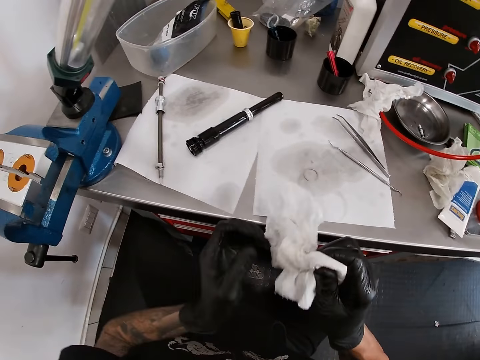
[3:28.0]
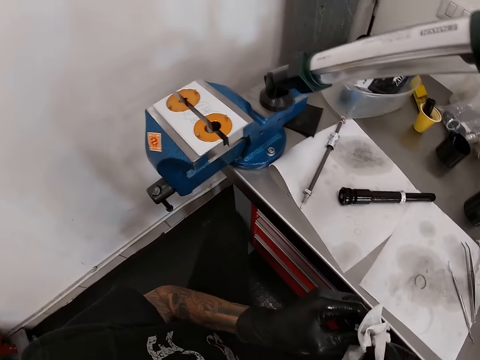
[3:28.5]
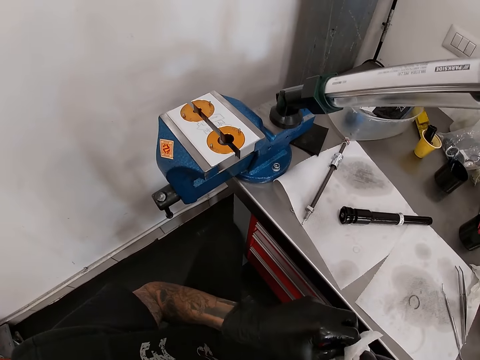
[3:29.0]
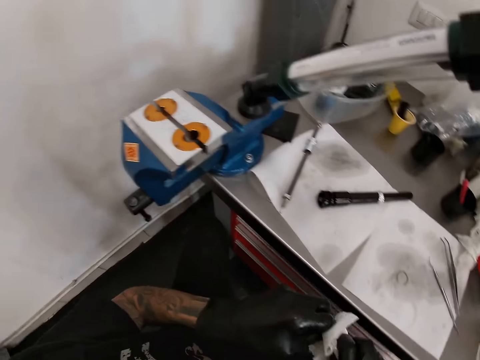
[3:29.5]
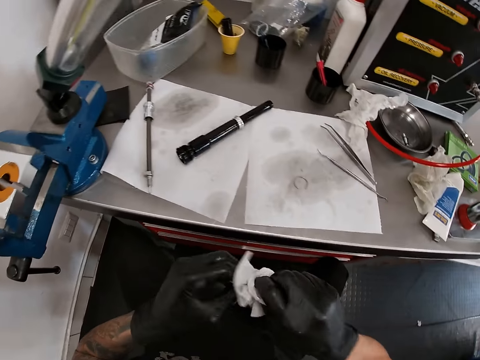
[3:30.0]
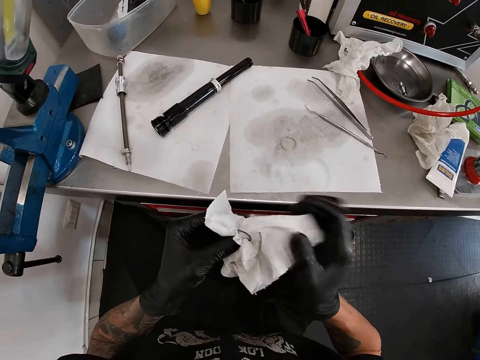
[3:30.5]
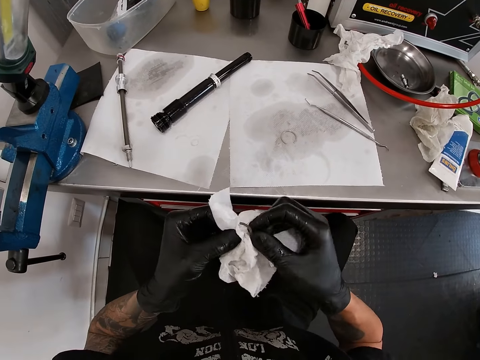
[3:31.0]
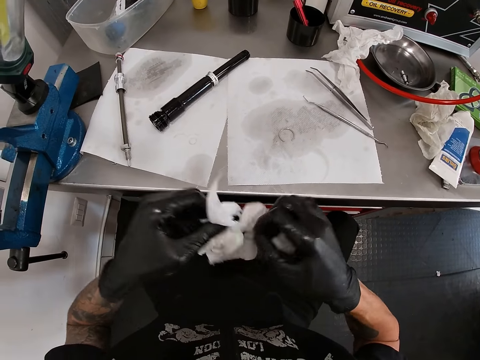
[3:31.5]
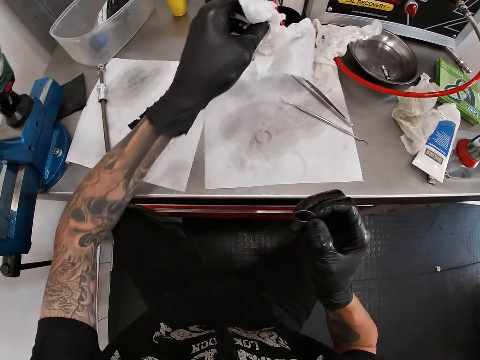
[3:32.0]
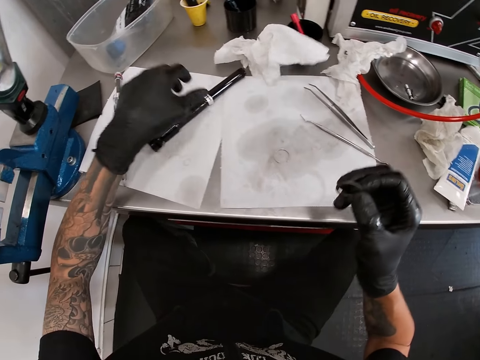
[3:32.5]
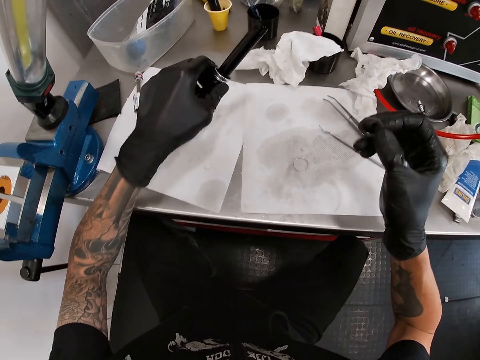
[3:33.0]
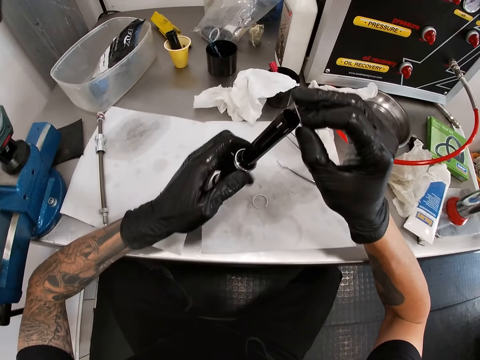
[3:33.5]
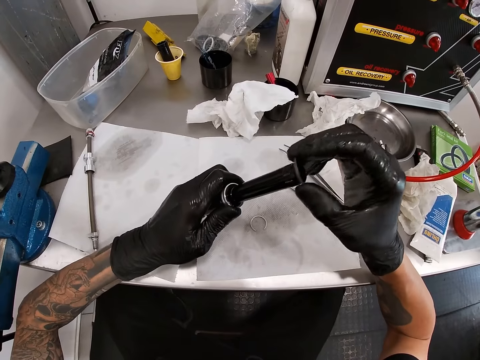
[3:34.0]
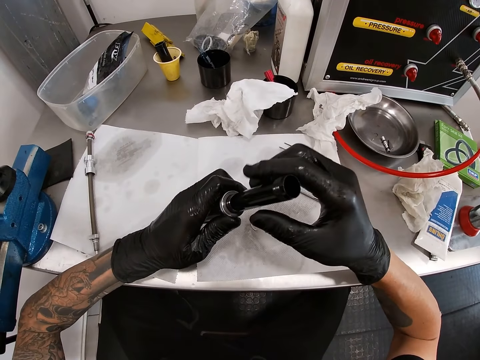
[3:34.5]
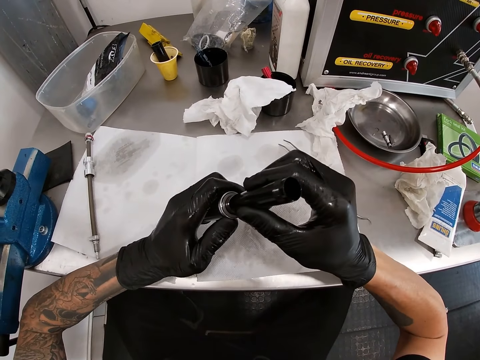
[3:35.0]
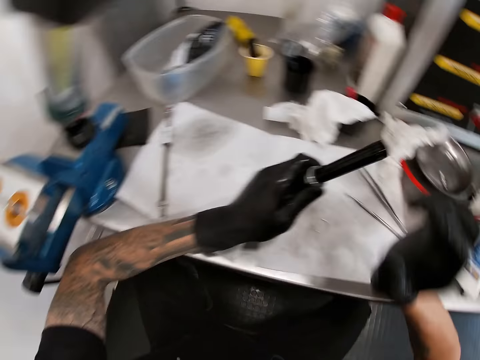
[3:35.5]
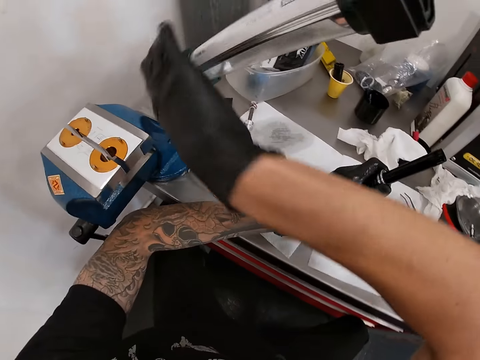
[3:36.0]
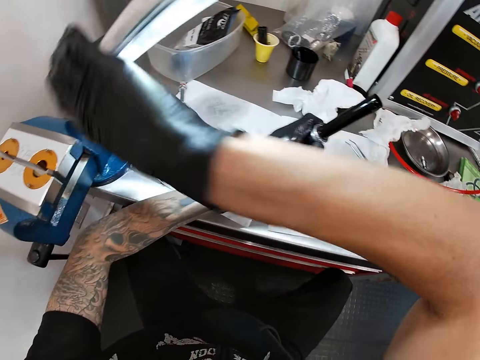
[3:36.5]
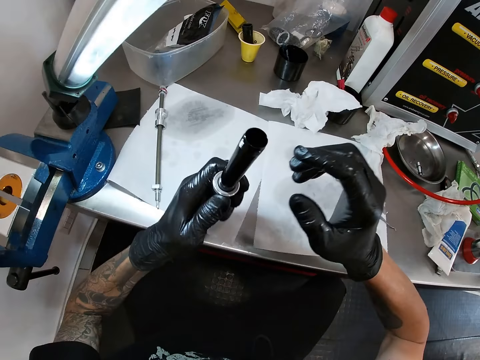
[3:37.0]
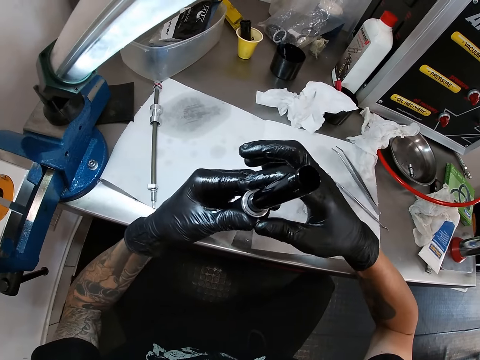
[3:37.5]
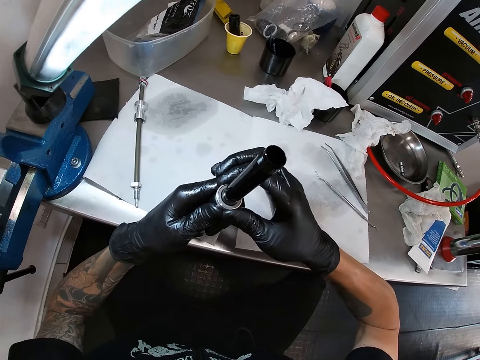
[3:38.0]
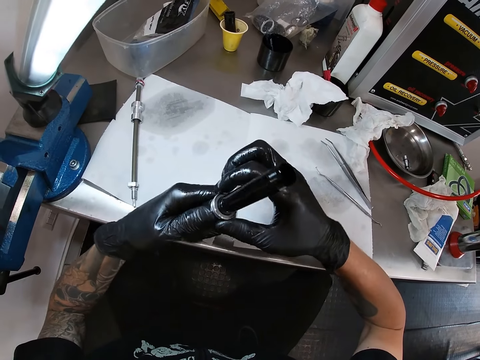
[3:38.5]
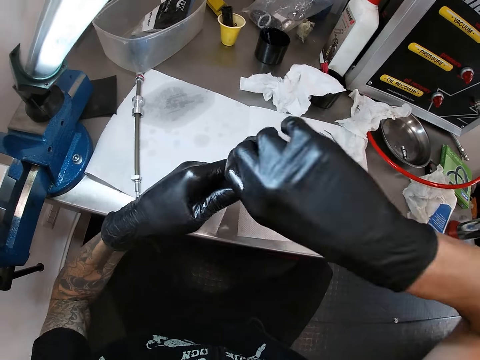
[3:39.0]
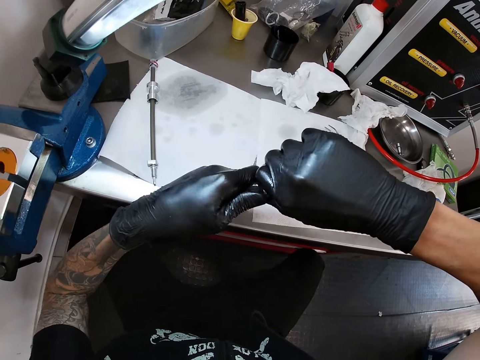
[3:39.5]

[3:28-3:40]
The camera wearer cleans the washer with the tissue paper in his right hand. He drops the tissue paper on the work bench with his left hand. He picks up the bicycle hub from the work bench with his left hand. He puts the washer on the bicycle hub with his right hand. He tightens the washer on the bicycle hub with both hands. He turns on a light with his right hand. He pulls the washer on the bicycle hub with both hands.

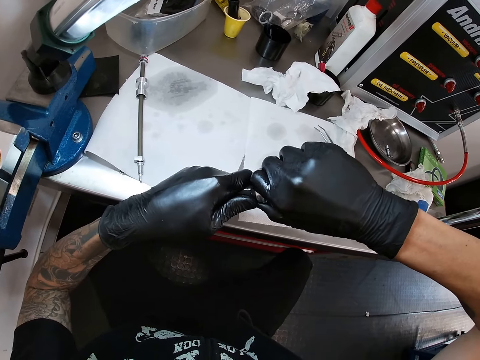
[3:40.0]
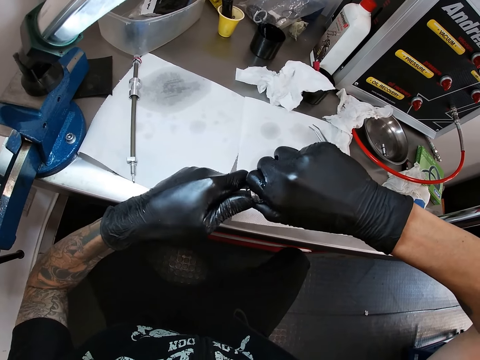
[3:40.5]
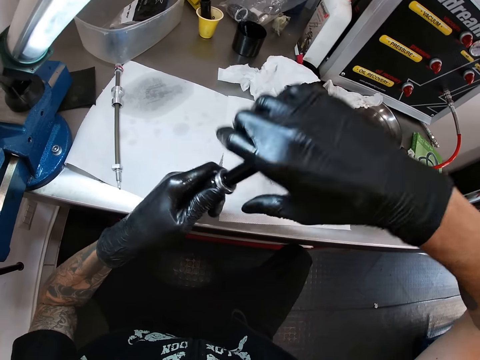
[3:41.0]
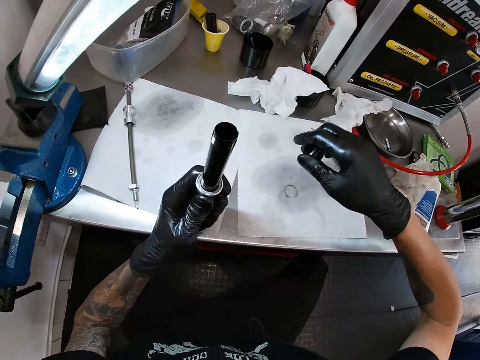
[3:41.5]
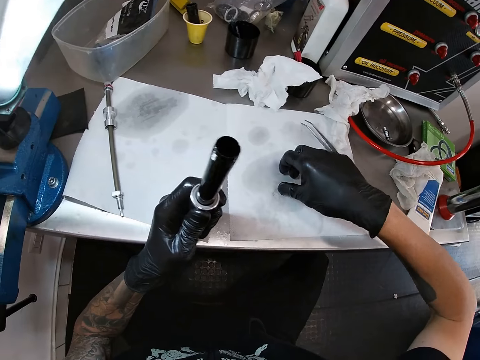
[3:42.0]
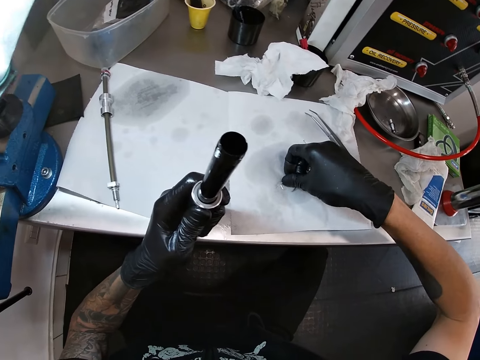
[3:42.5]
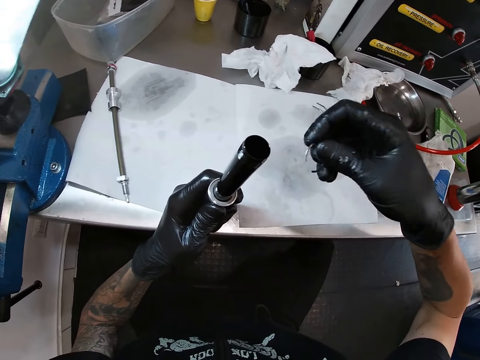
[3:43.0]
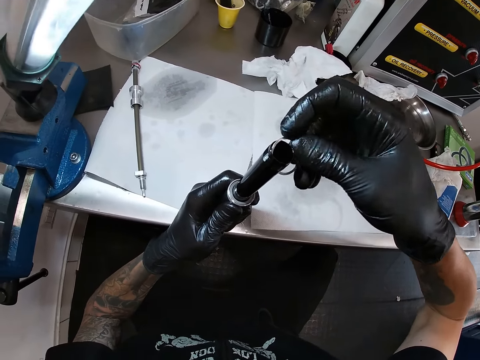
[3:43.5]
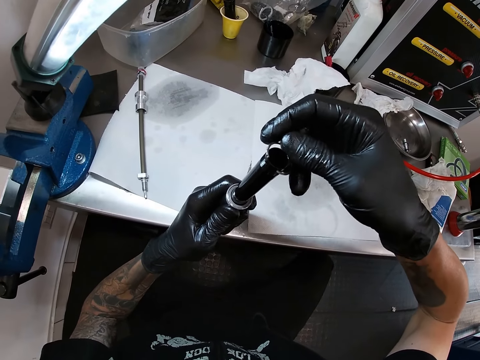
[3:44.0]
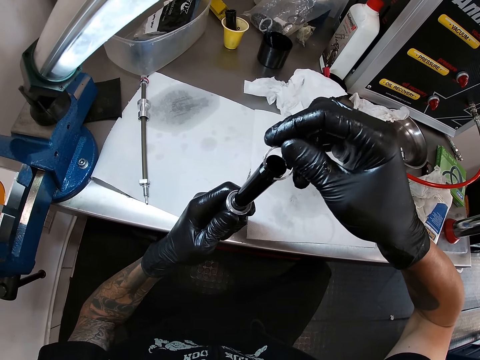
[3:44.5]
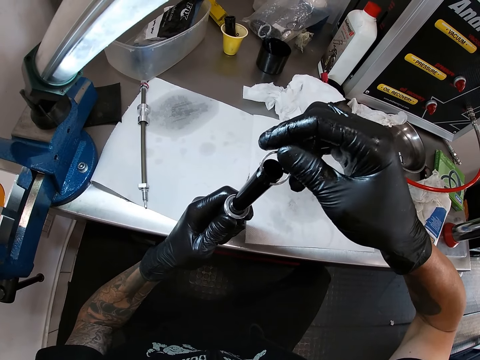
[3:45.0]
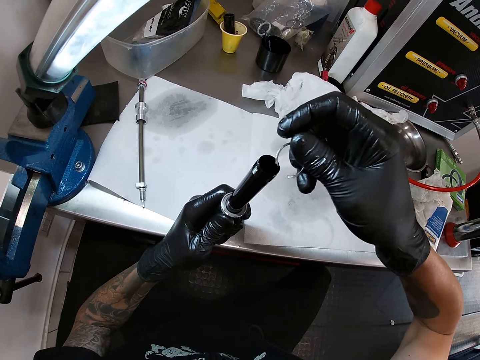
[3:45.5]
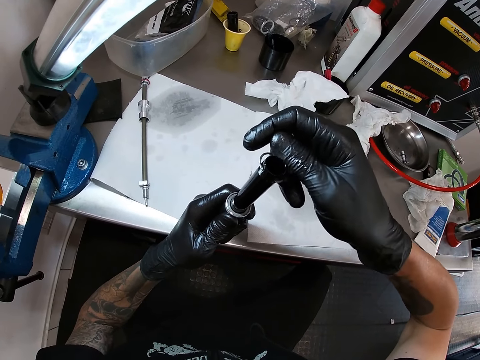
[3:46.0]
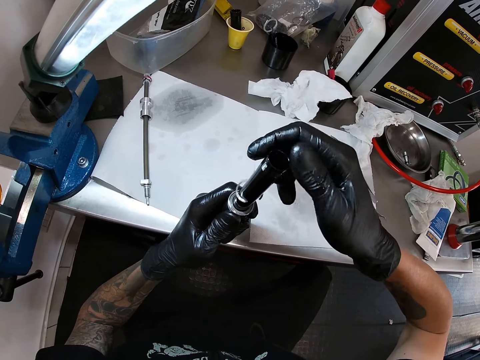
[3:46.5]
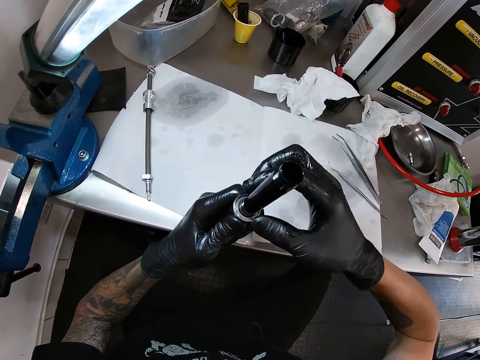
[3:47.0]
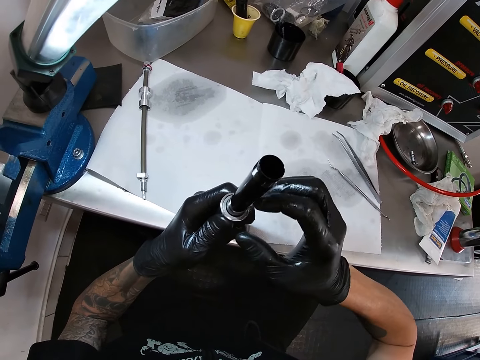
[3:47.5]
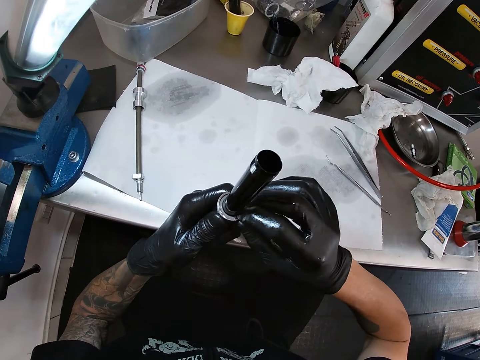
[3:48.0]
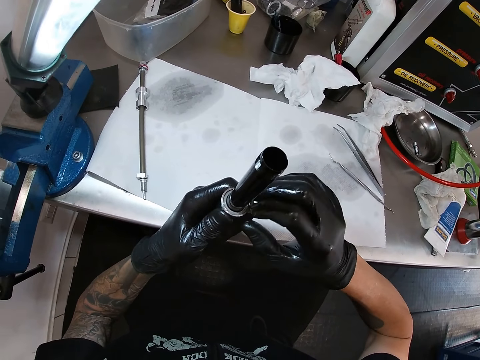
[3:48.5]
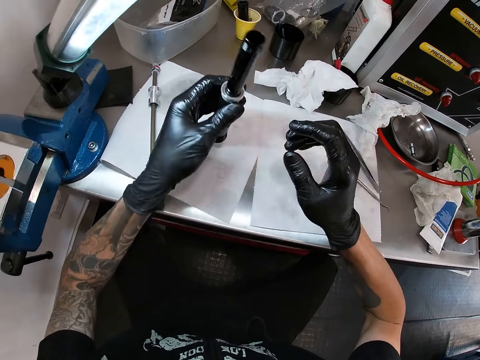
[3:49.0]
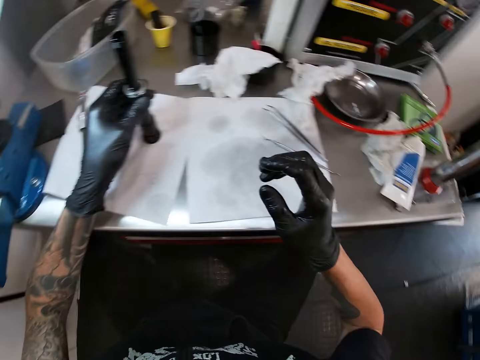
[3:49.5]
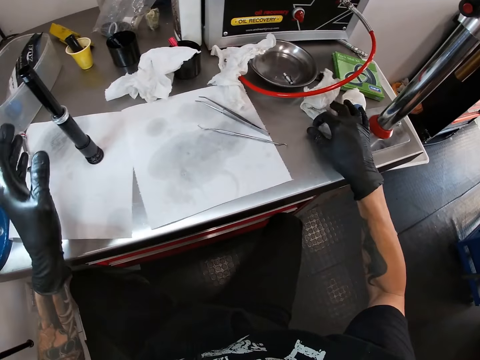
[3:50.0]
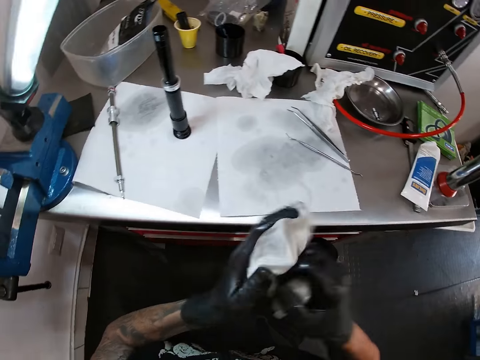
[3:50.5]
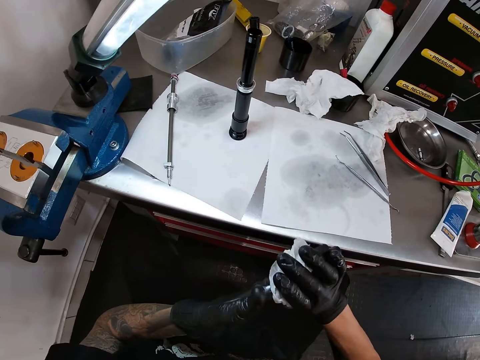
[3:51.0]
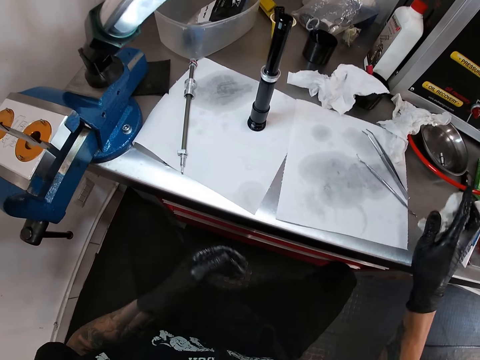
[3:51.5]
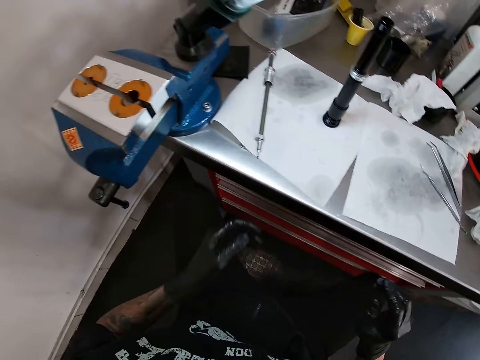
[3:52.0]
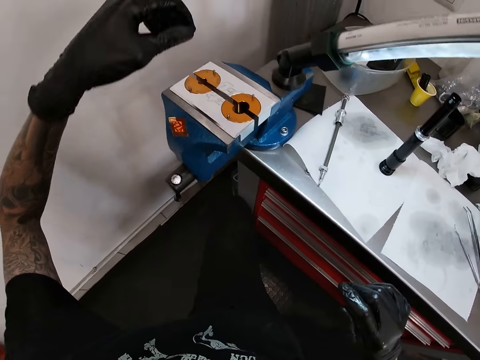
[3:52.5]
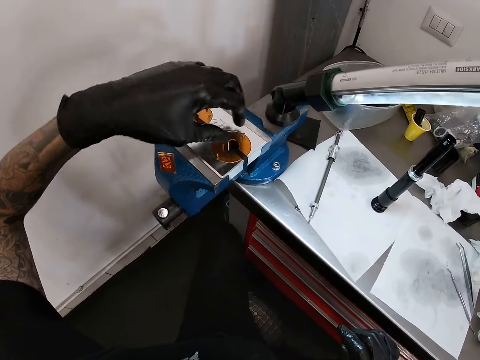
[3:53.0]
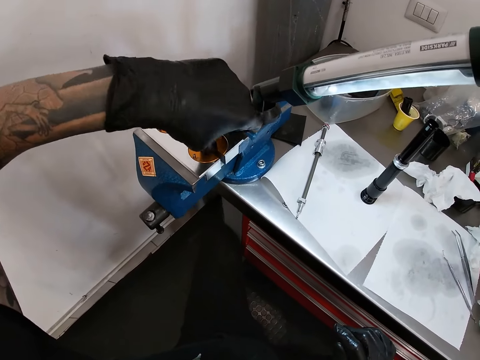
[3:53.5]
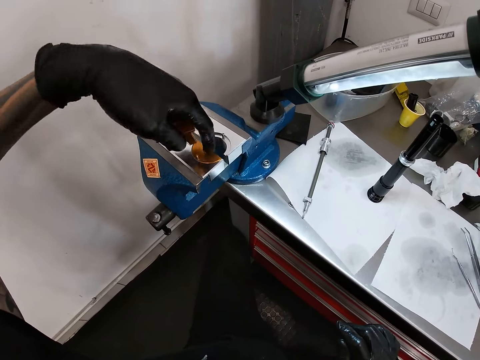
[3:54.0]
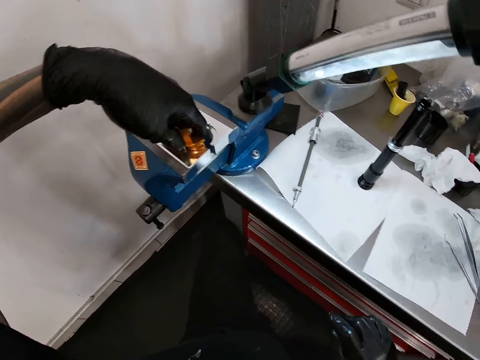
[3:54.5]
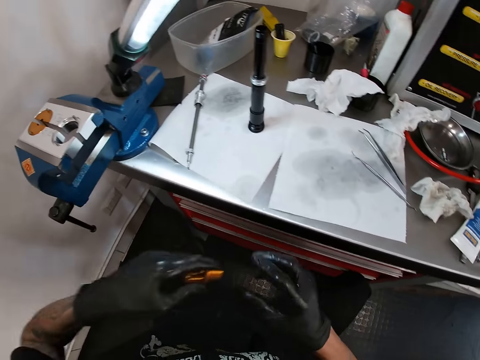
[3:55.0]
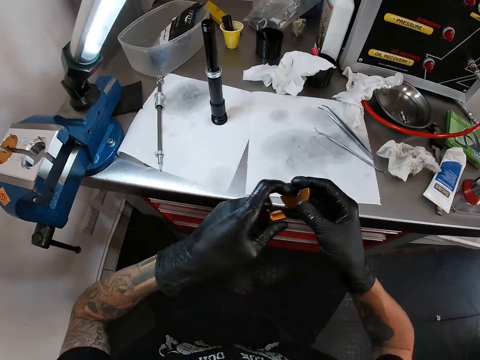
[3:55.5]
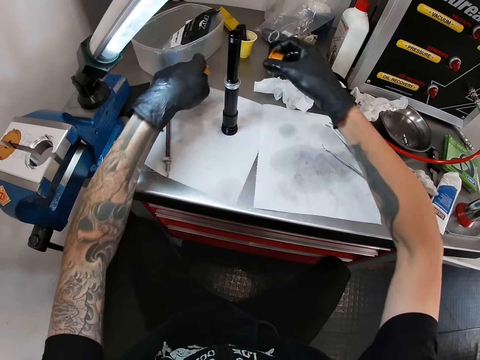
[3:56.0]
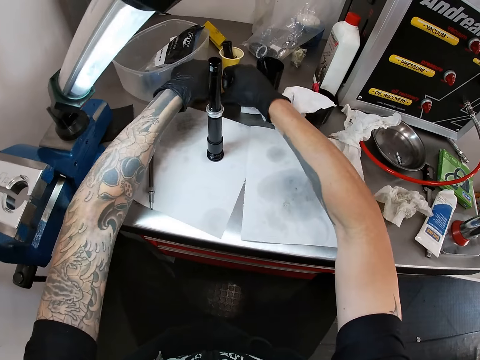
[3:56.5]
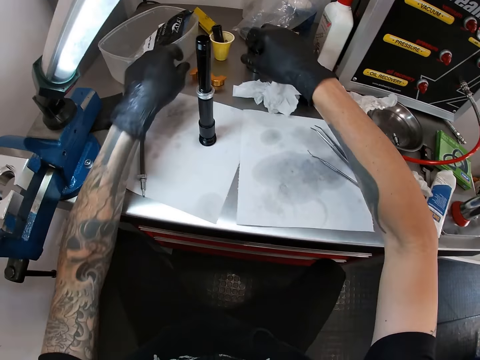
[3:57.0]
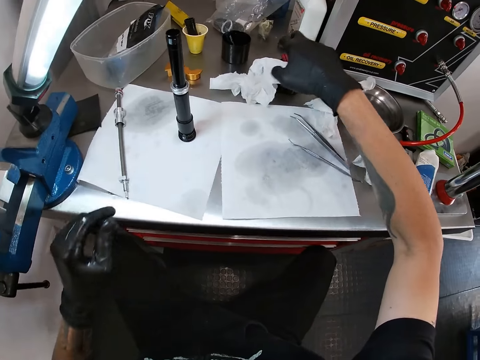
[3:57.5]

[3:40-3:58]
The camera wearer fixes the touch. He picks up the washer from the workbench with his right hand. He puts the washer on the bicycle hub with his right hand. He fixes the touch. He moves the bicycle hub on the table with his left hand. He puts the touch on the table. He picks up the tissue paper from the work bench with his right hand. He cleans his hands with the tissue paper. He drops the tissue paper on the work bench with his right hand. He removes a component of a bench vice with his left hand. He picks up the pieces of metal. He drops the component of the bench vice on the work bench with both hands. He touches the tissue paper on the work bench with his right hand.
